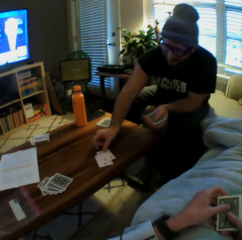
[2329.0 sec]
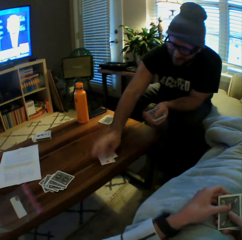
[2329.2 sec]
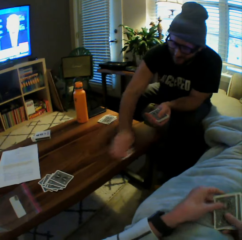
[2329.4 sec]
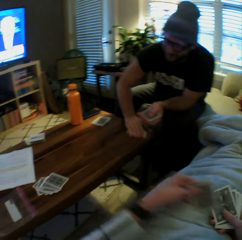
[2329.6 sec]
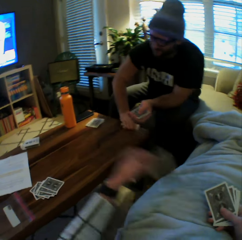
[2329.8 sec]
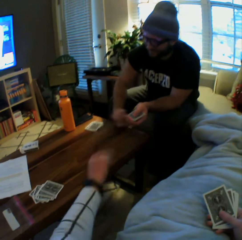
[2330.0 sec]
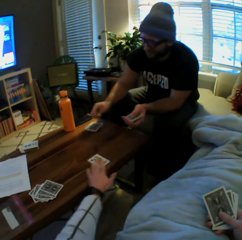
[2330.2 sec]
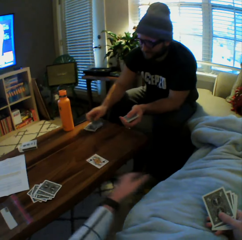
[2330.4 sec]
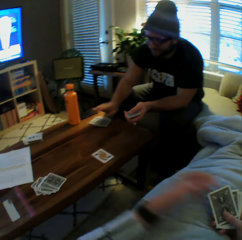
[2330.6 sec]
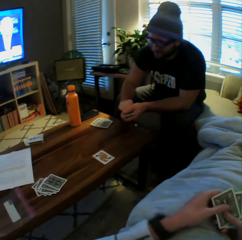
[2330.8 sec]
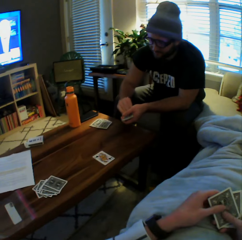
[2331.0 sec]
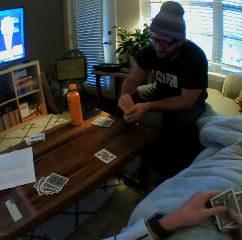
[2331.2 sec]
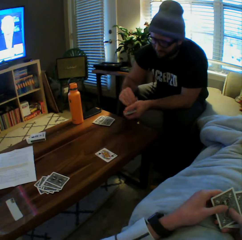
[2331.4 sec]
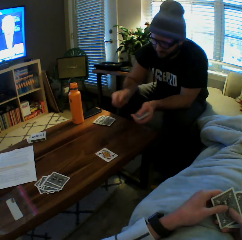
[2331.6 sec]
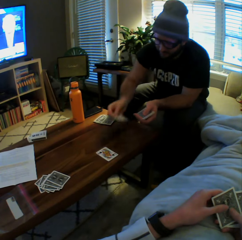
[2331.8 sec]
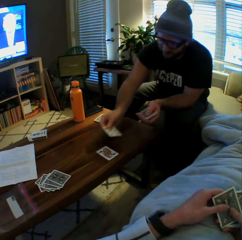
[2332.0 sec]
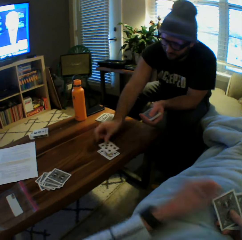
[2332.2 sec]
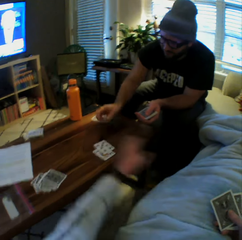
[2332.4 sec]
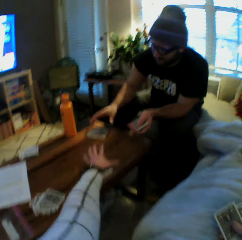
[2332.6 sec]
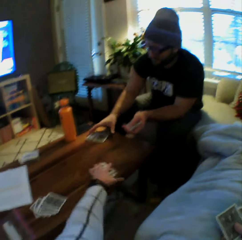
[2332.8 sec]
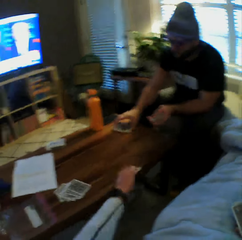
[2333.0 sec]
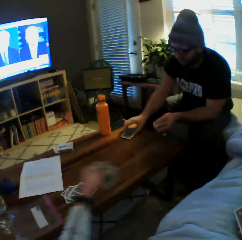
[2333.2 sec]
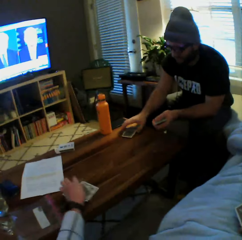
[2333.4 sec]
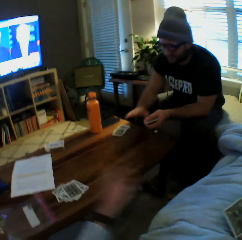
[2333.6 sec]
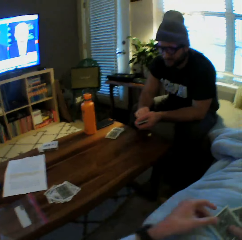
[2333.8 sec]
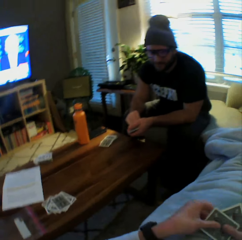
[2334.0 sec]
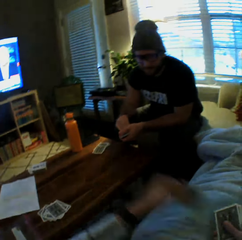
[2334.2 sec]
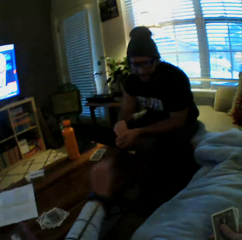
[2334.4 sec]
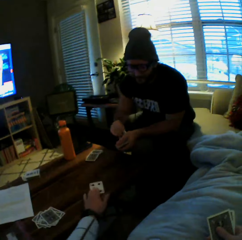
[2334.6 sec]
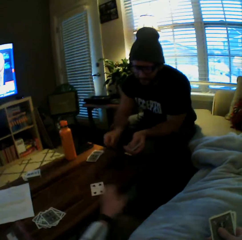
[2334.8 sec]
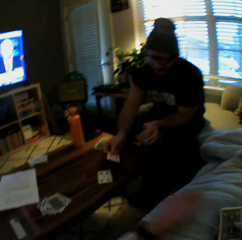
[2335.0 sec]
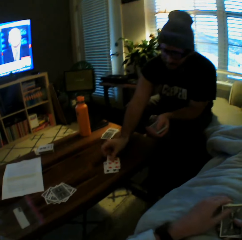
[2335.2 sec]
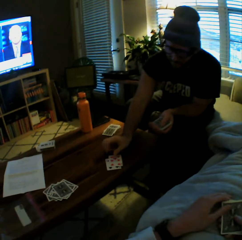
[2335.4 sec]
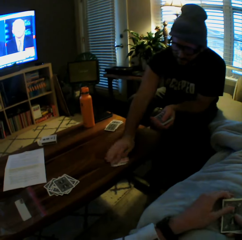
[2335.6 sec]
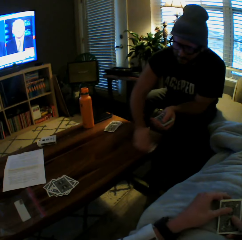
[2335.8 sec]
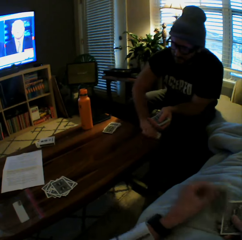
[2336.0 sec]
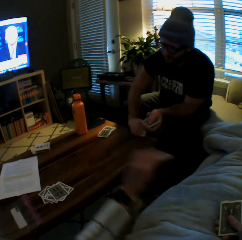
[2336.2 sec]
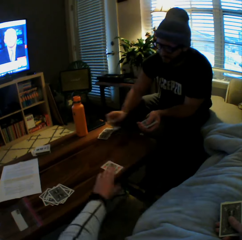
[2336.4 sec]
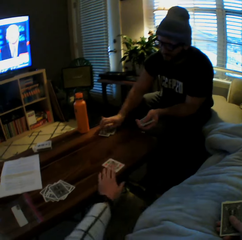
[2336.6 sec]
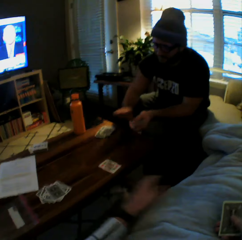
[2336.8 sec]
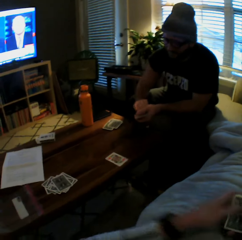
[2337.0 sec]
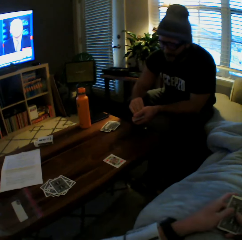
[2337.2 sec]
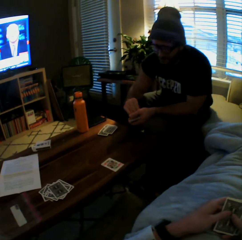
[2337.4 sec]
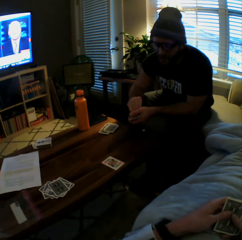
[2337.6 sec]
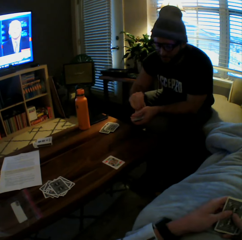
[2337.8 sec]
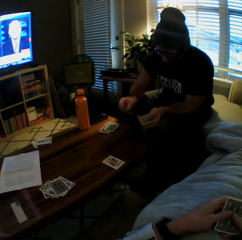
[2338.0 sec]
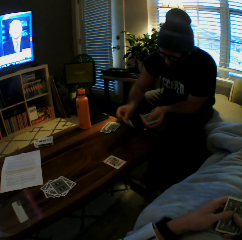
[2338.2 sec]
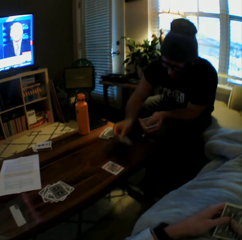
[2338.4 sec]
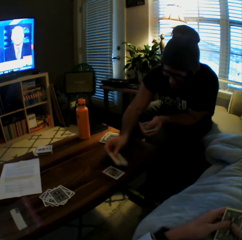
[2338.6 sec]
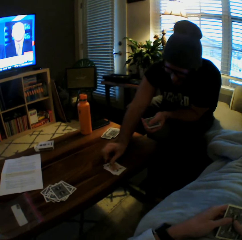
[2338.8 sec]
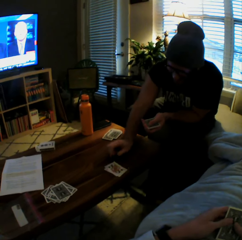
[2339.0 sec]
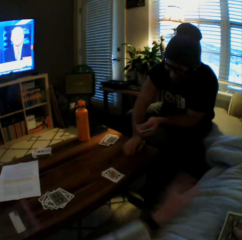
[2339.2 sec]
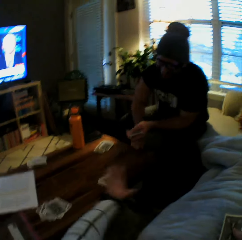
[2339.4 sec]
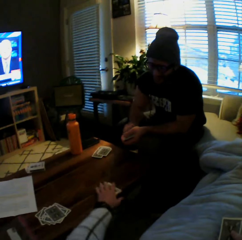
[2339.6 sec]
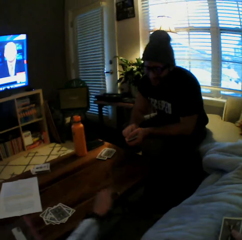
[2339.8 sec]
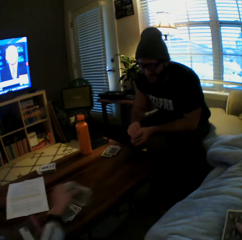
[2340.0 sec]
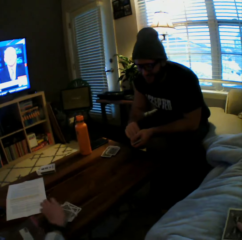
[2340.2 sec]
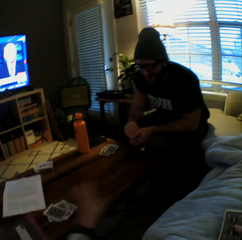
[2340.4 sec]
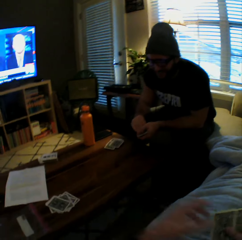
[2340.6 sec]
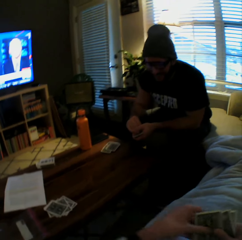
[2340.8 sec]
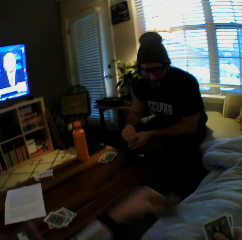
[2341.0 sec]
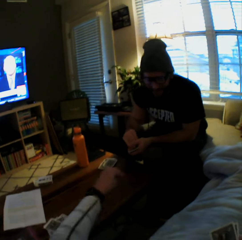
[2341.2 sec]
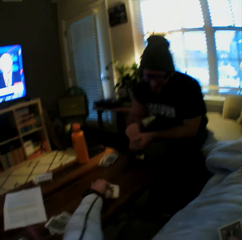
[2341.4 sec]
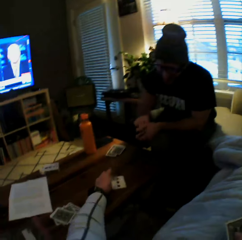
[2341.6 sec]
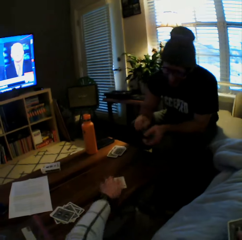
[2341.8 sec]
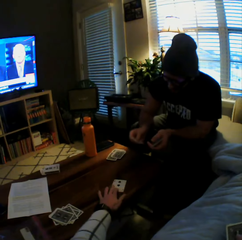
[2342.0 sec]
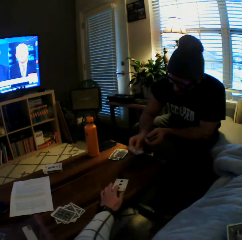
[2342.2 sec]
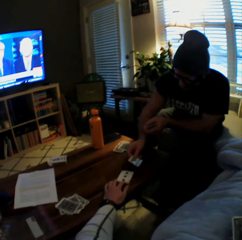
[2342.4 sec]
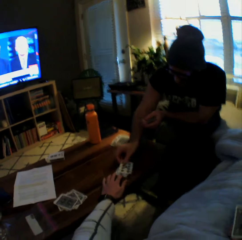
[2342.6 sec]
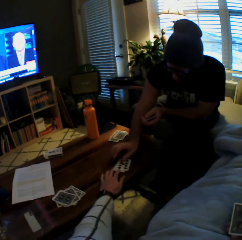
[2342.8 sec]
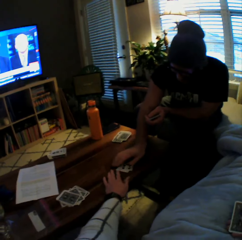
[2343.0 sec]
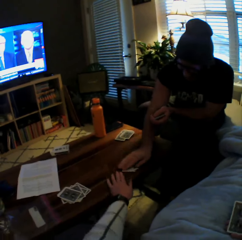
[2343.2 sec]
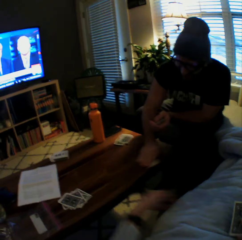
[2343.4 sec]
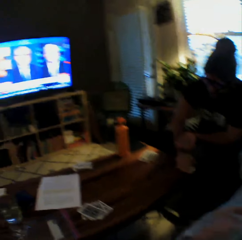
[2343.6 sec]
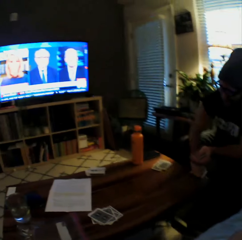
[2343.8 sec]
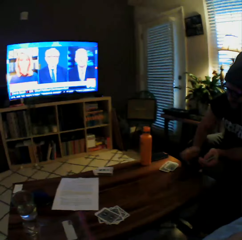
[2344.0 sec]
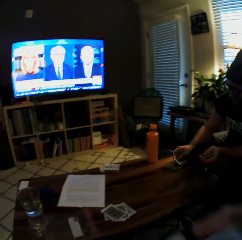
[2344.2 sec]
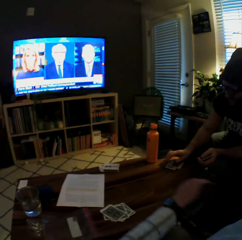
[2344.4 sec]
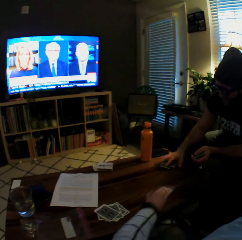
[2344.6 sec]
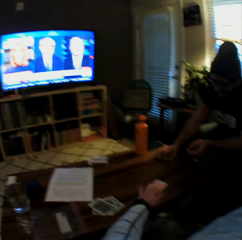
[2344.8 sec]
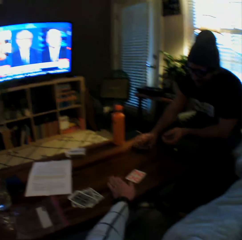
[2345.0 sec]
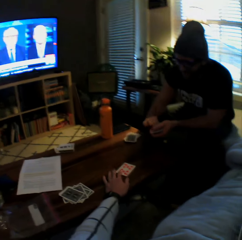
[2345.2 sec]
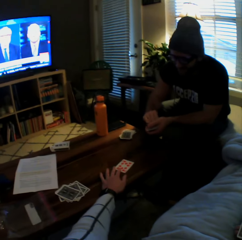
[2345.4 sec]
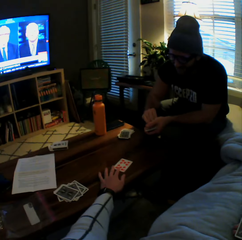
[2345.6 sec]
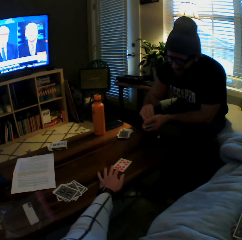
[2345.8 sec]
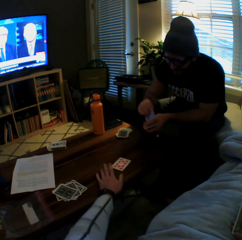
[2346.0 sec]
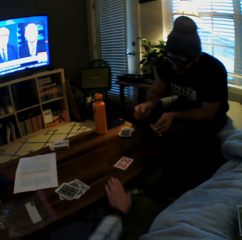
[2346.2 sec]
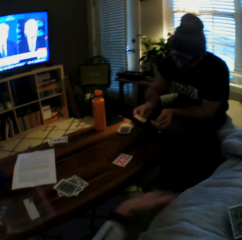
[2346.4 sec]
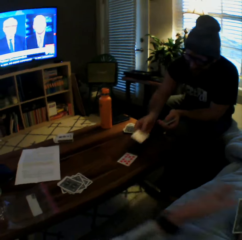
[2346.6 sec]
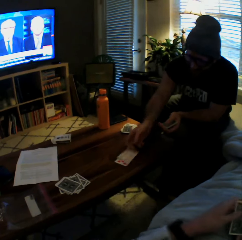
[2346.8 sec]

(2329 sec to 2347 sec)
The man plays another card on the table with his left hand. The camera wearer plays another card on the table with her left hand. The man picks the cards from the table with his left hand, drops the cards on the table with his left hand, and plays another card on the table with his left hand. The camera wearer picks the cards from the table with her left hand. She drops the cards on the table with her left hand. She plays another card on the table with her left hand. The man plays another card on the table with his left hand, picks the cards from the table with his left hand, and drops the cards on the table with his left hand. The camera wearer plays another card on the table with her left hand. The man plays another card on the table with his left hand. The camera wearer picks the cards from the table with her left hand. She drops the cards on the table with her left hand. She plays another card on the table with her left hand. The man plays another card on the table with his left hand, picks the cards from the table with his left hand, and drops the cards on the table with his left hand. The camera wearer plays another card on the table with her left hand.

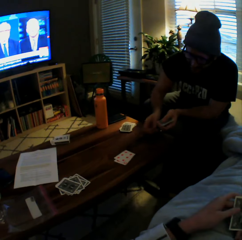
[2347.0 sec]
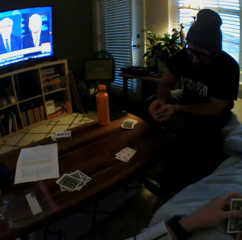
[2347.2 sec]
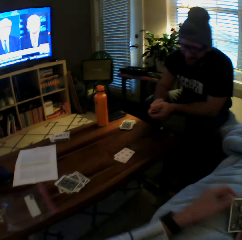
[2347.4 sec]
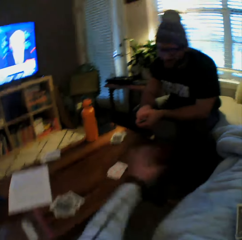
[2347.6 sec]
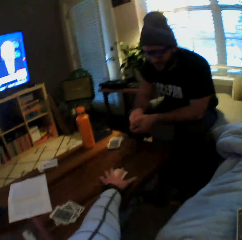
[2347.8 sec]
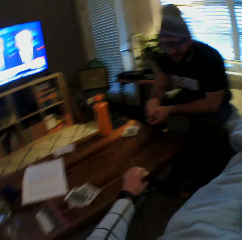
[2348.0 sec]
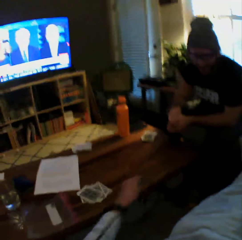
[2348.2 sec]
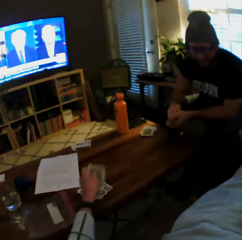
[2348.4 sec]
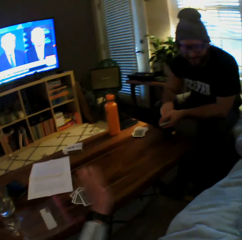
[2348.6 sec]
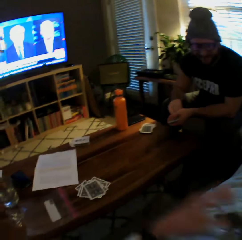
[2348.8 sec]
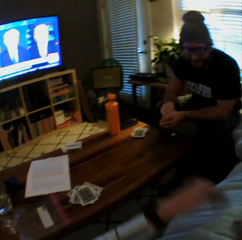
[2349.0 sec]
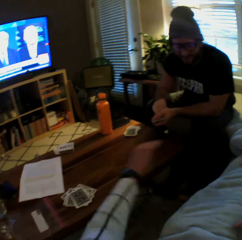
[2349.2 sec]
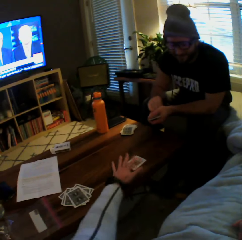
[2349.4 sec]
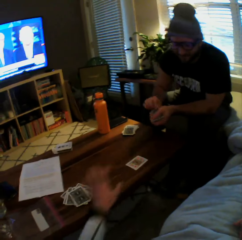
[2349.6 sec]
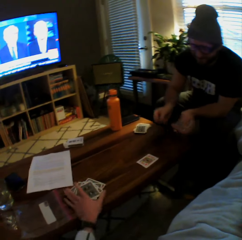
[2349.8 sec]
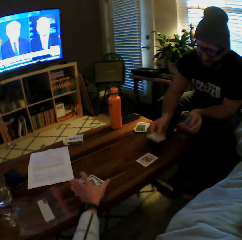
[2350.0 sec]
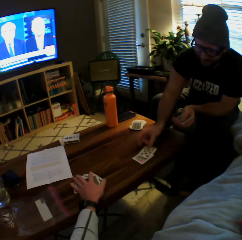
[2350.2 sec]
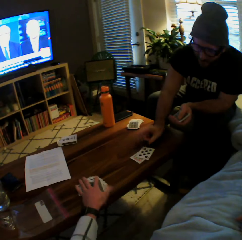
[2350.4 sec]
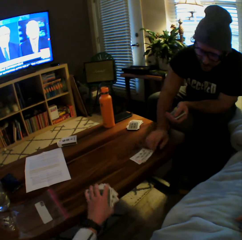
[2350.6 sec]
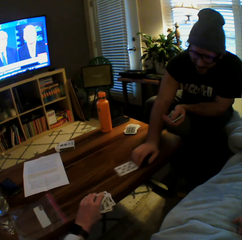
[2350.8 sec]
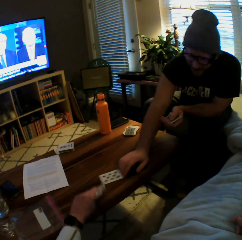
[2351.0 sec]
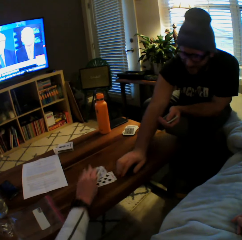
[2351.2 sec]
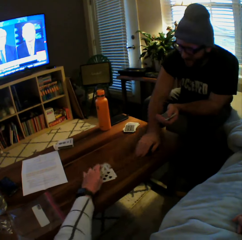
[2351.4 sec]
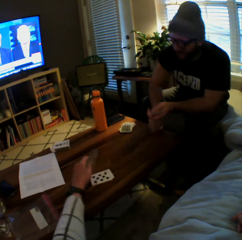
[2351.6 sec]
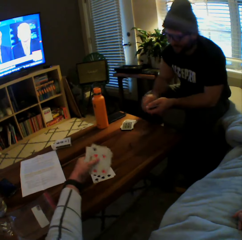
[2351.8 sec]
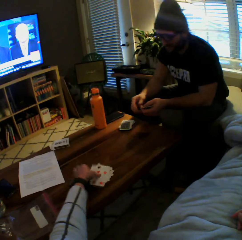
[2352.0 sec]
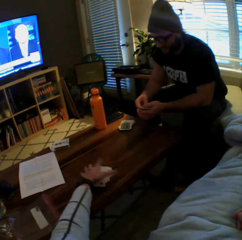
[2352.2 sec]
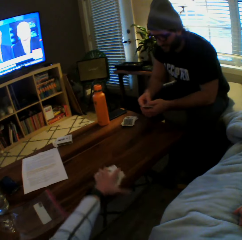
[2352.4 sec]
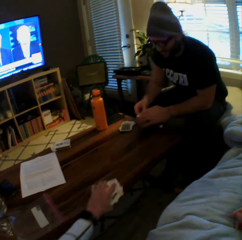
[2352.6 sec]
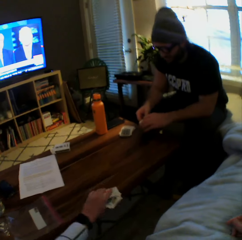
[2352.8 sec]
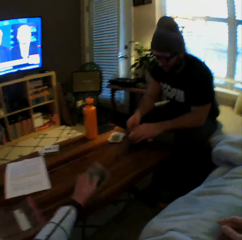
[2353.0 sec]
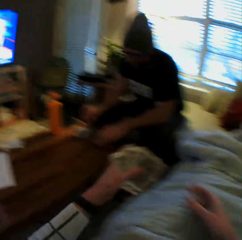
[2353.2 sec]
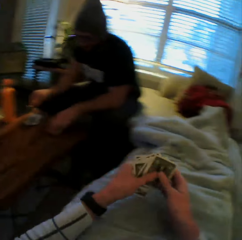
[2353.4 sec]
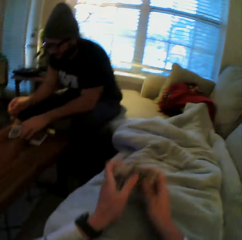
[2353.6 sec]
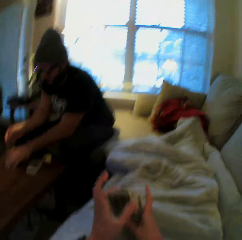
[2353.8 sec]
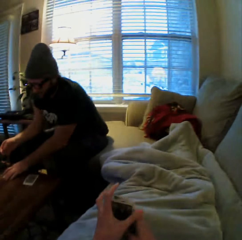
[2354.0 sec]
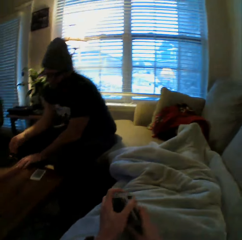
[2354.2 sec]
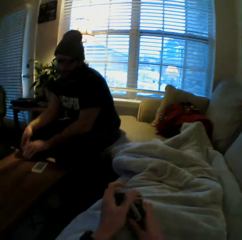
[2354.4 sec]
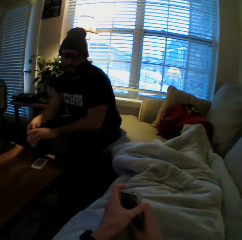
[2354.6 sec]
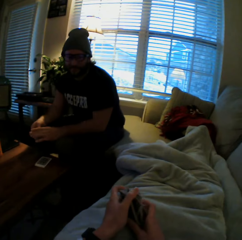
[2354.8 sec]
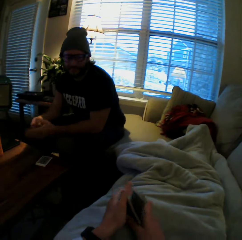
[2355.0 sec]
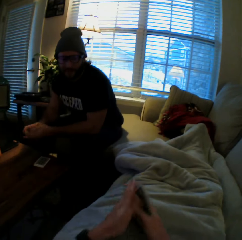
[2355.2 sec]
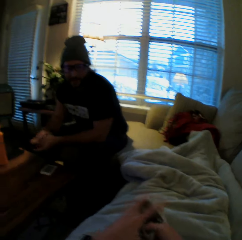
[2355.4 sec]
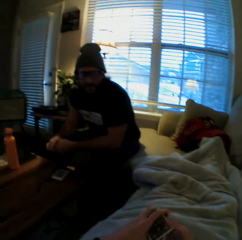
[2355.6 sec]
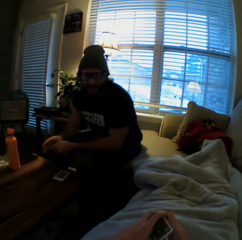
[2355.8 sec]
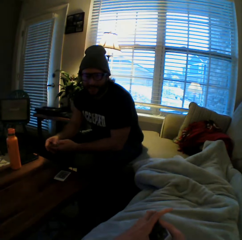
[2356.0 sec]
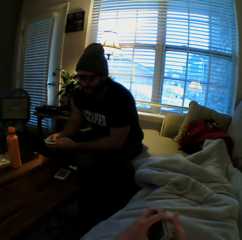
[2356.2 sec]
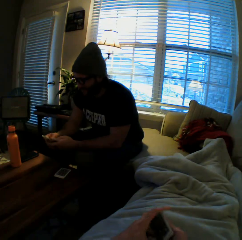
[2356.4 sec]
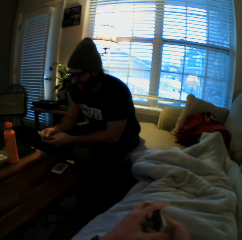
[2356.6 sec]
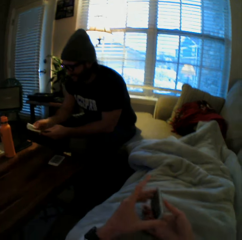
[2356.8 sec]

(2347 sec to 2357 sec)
The man plays another card on the table with his left hand. The camera wearer picks the cards from the table with her left hand. She drops the cards on the table with her left hand. She plays another card on the table with her left hand. The man plays another card on the table with his left hand and moves the cards on the table with his left hand. The camera wearer picks some cards from the table with her left hand. She drops the cards on the table with her left hand. She picks the cards from the table with her left hand. She transfers the cards from her left hand to her right hand. The man picks cards from the table with his right hand.
